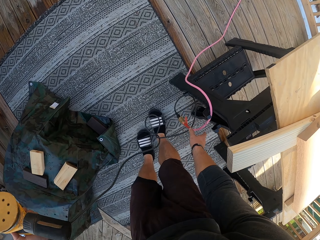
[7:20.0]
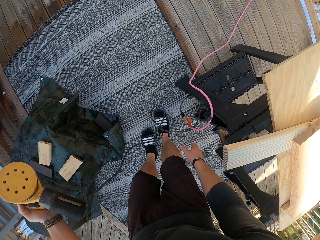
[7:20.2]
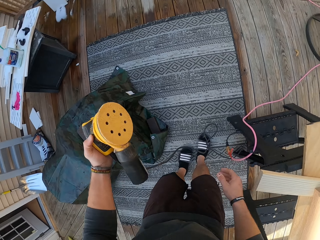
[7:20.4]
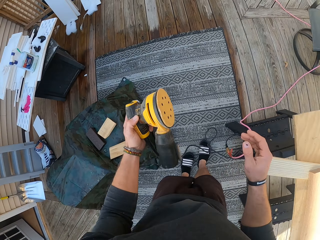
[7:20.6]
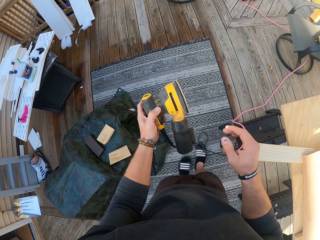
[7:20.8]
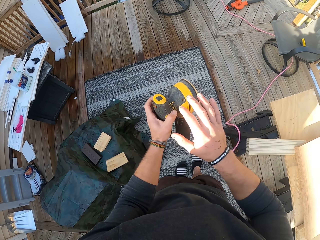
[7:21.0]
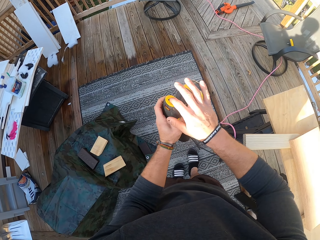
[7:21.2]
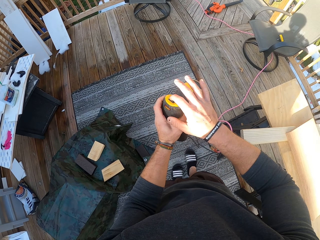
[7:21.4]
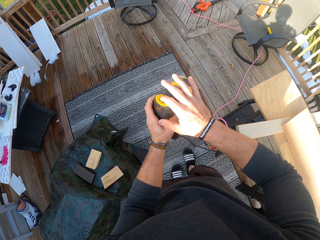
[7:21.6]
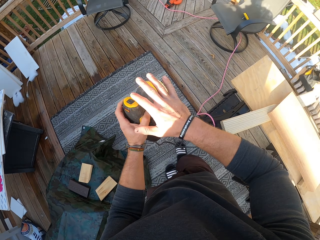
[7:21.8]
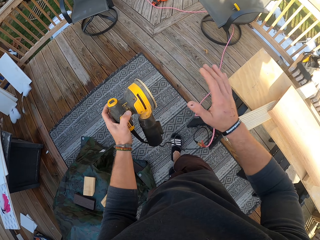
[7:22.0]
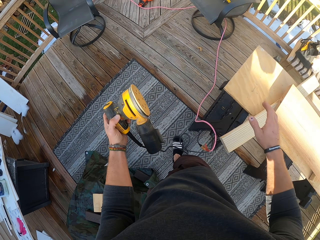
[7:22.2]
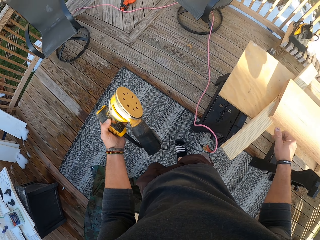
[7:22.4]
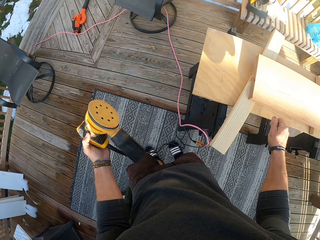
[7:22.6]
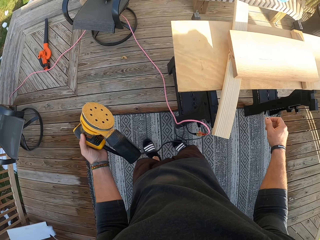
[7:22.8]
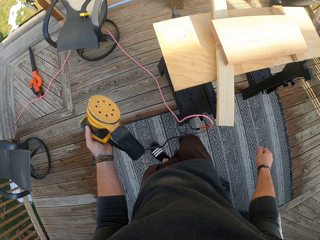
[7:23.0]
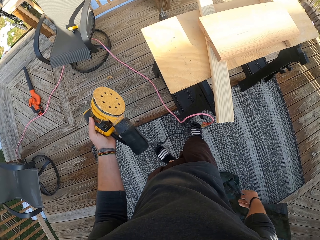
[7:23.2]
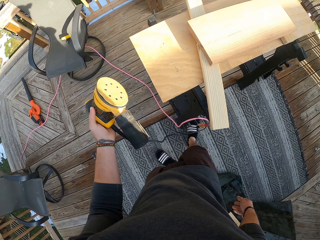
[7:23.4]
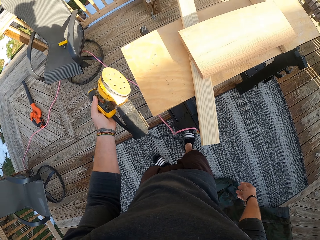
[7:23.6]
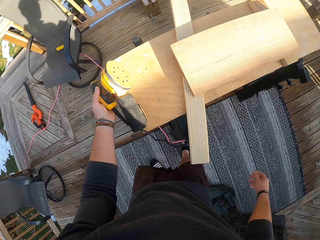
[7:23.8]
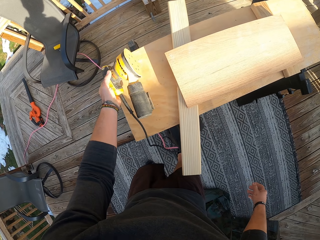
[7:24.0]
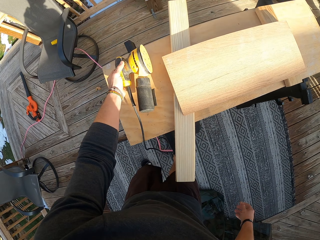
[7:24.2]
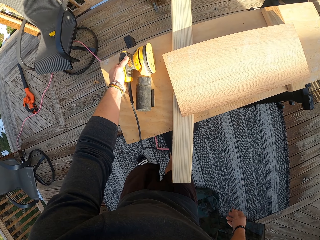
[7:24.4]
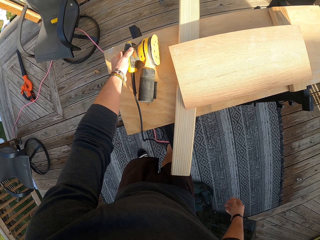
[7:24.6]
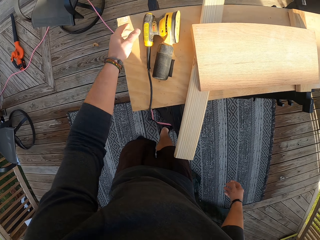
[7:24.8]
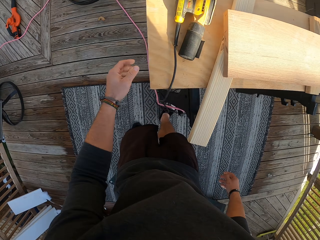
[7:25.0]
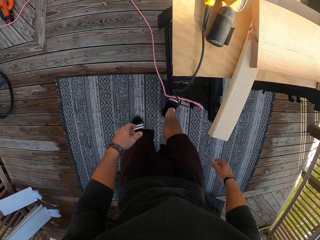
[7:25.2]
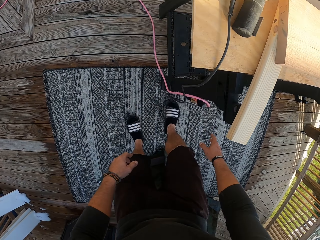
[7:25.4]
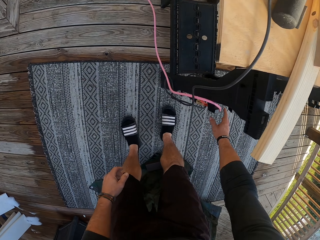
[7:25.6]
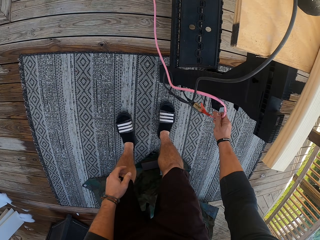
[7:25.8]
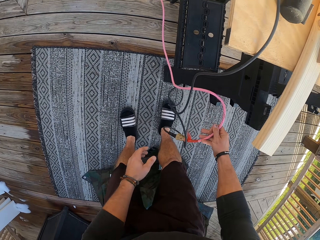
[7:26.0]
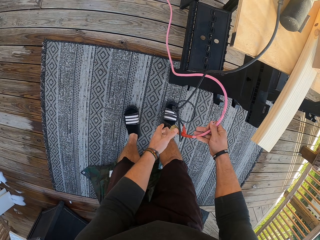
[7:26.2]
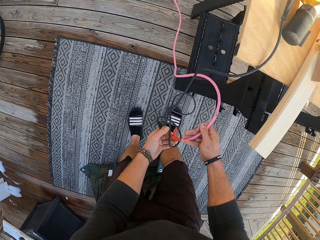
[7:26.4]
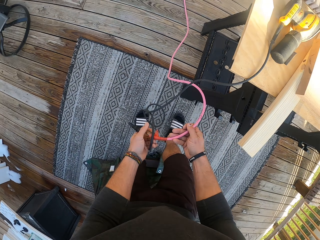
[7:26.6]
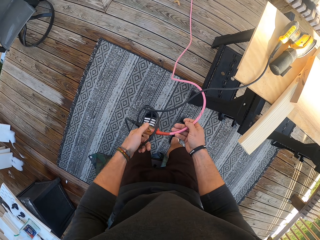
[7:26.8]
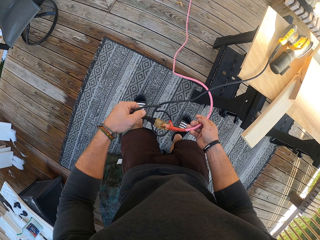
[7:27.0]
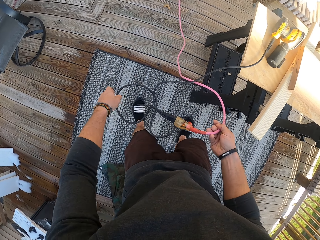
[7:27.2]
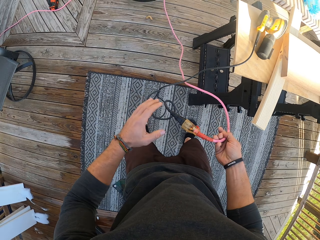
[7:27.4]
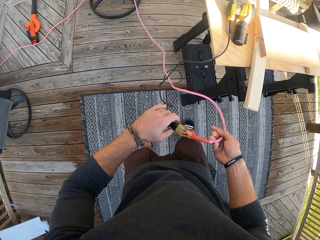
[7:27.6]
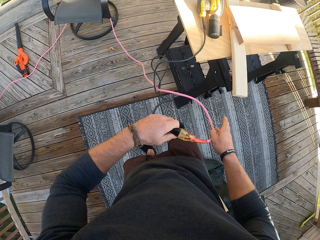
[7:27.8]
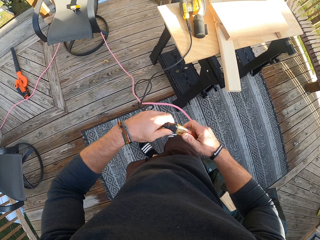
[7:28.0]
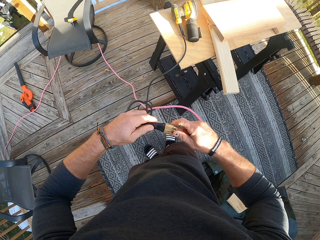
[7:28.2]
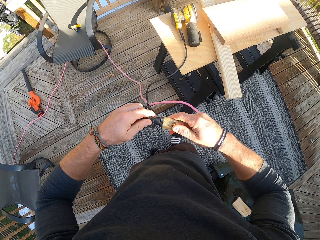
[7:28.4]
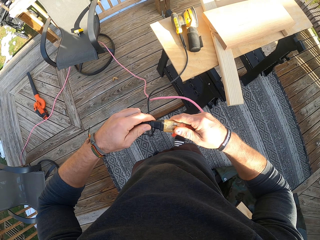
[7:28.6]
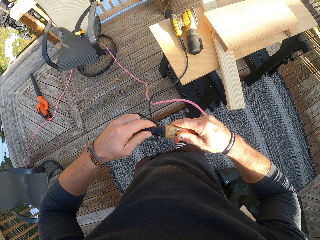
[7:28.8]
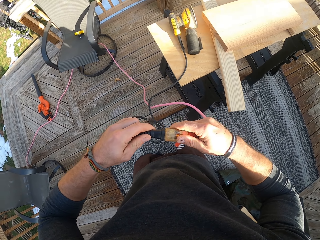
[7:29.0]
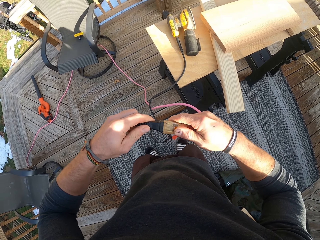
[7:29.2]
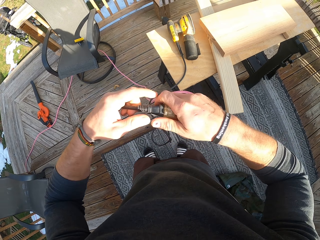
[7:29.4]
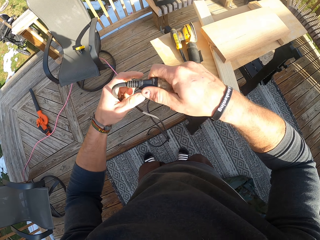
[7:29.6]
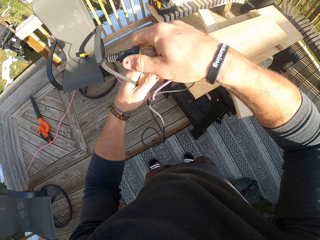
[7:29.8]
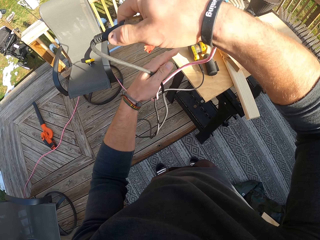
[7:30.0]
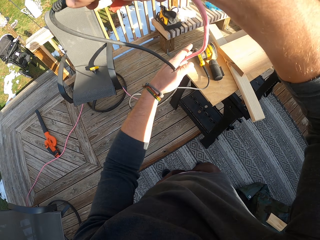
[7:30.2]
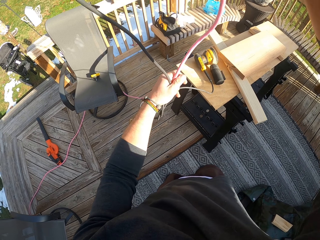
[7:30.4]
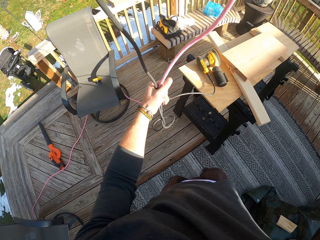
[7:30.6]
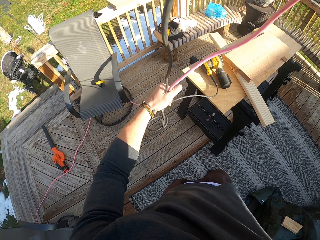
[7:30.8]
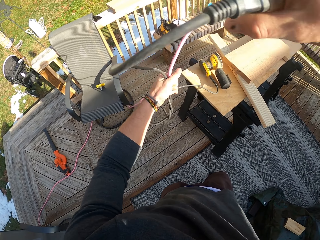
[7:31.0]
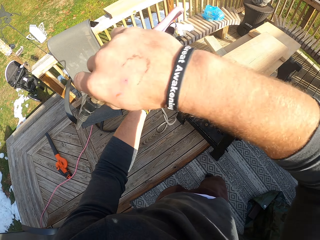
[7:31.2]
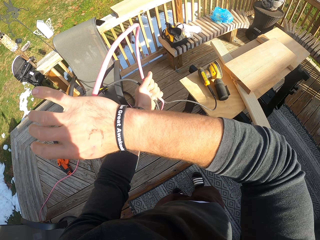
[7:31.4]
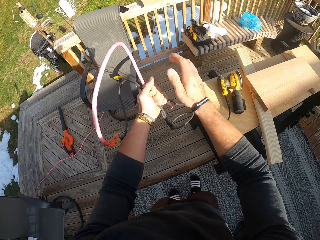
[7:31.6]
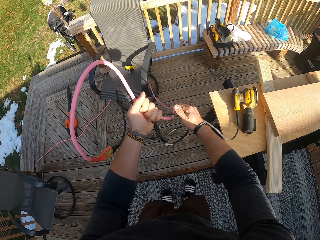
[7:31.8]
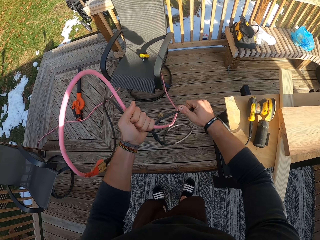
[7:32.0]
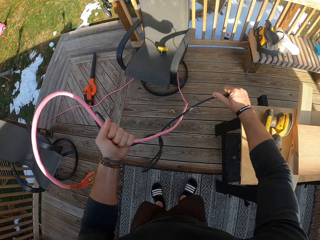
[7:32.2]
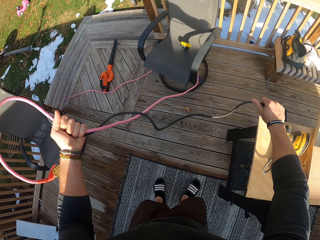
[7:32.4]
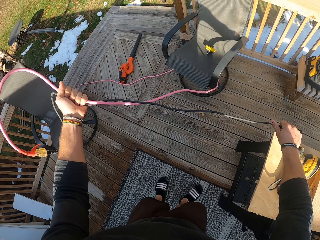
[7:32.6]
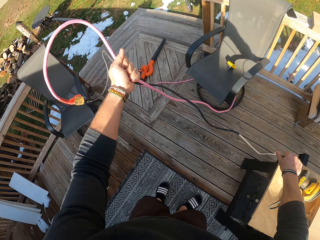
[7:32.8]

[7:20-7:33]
The camera wearer touches the cable. He presses the button in the sander with his right hand. He stops the sander. He places the sander on the table with his left hand. He takes the wires at the leg of the table with his right hand. He folds the cable. He ties the wires together with his hands.

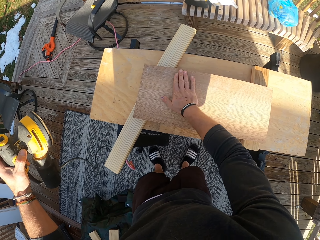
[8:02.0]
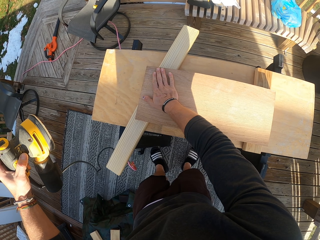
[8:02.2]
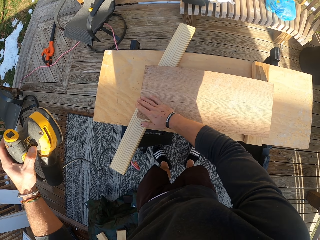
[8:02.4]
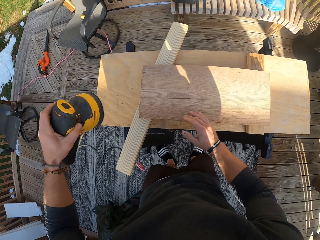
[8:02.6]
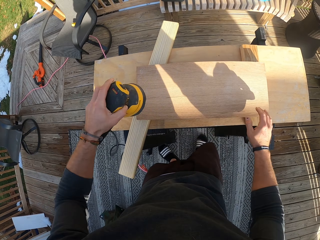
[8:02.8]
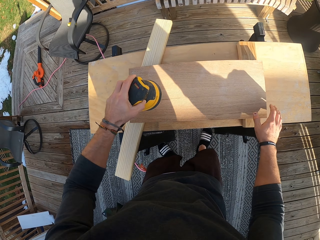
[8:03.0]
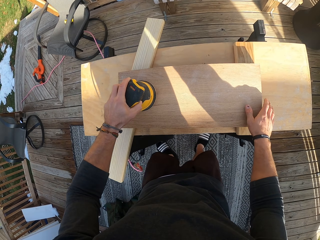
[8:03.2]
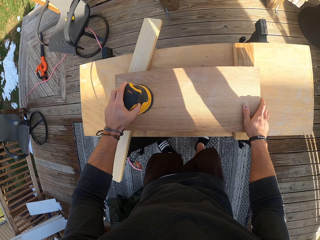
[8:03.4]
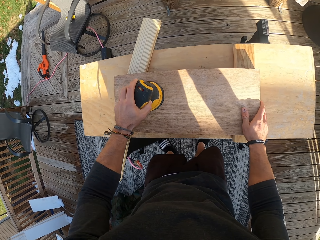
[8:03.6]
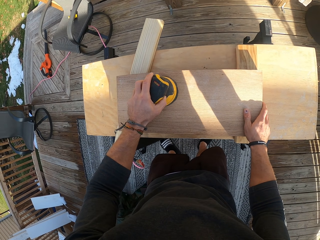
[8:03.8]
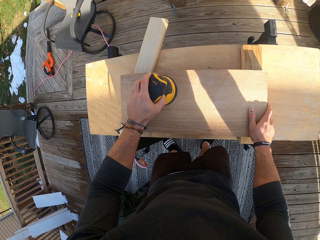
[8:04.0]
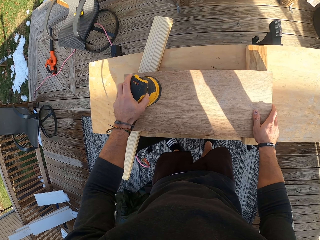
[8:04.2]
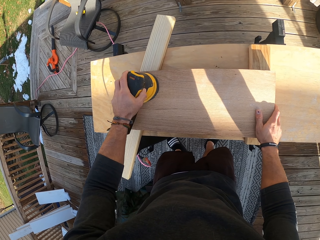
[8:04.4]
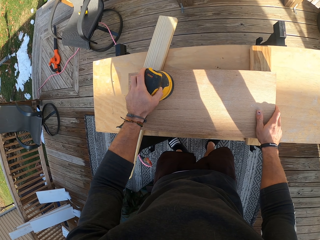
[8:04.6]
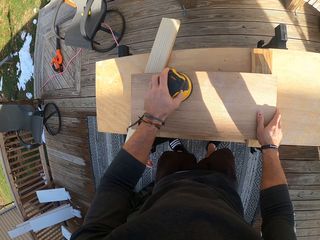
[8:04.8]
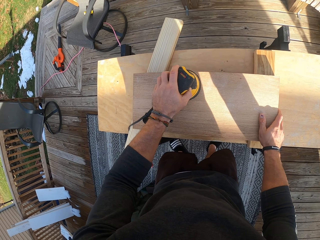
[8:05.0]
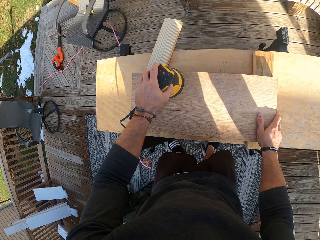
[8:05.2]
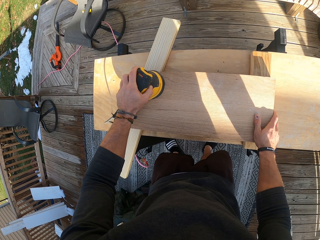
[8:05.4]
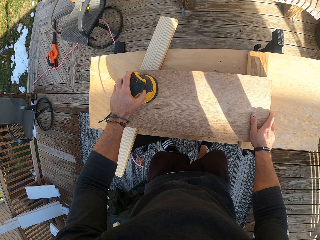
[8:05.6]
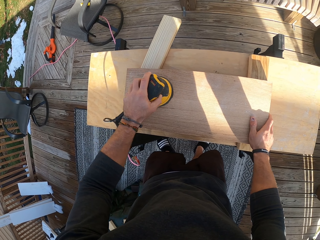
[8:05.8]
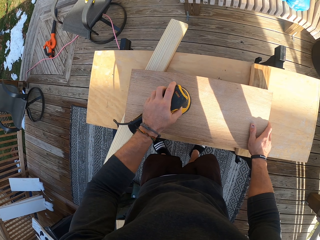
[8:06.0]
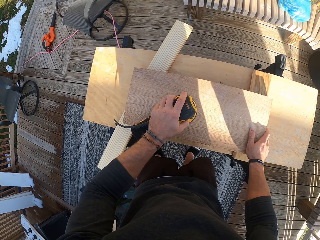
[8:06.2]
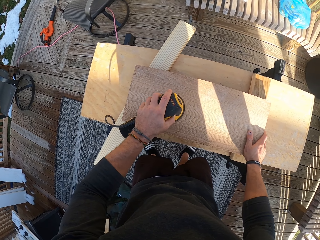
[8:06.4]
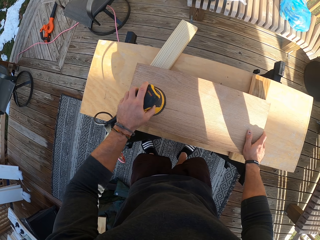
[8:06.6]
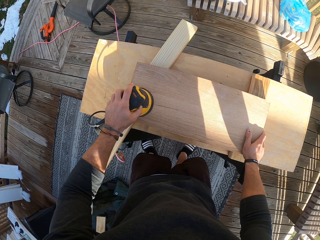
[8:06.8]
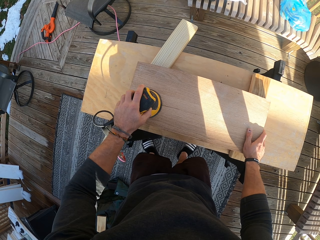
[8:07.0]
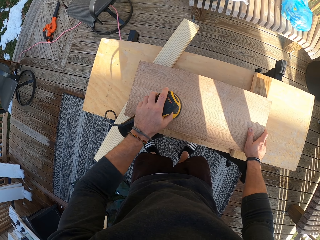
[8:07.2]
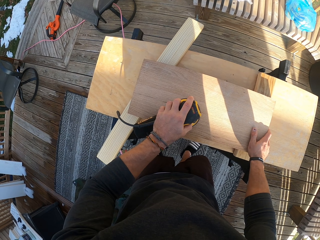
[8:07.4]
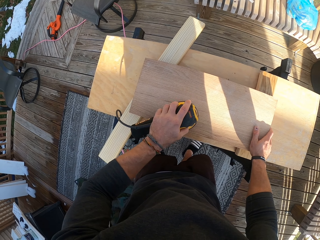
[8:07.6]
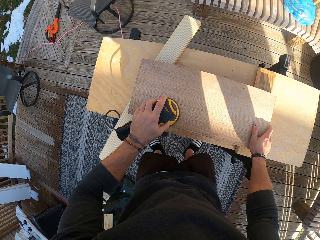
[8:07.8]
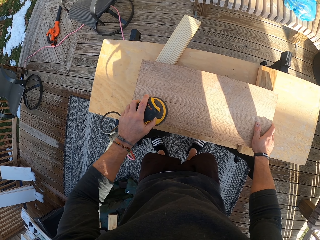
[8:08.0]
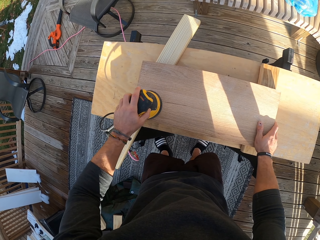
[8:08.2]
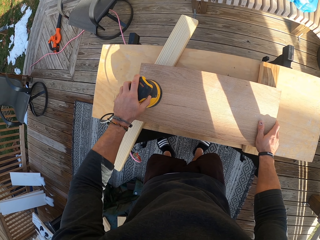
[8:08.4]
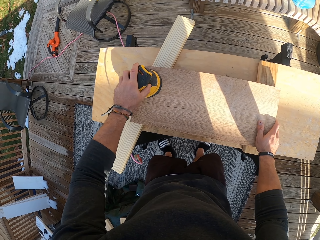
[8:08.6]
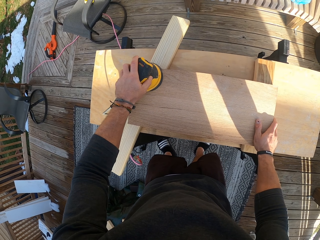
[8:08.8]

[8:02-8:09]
The camera wearer sands the plank with the sander in his left hand.

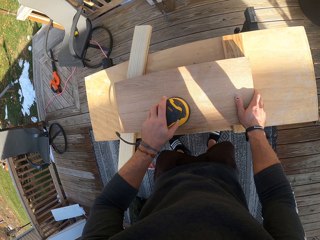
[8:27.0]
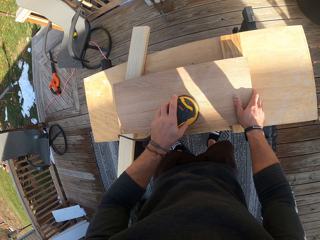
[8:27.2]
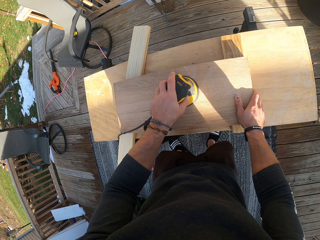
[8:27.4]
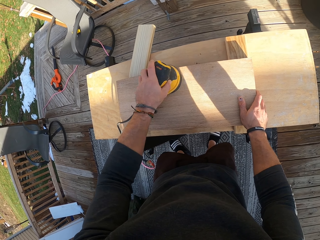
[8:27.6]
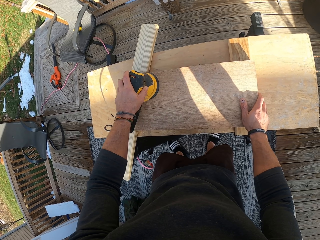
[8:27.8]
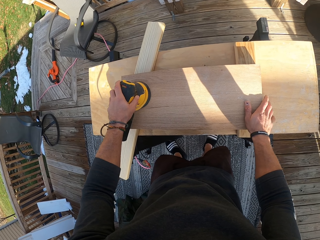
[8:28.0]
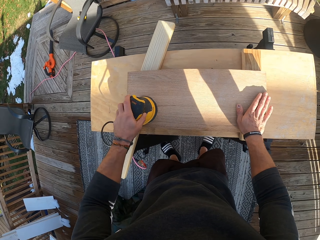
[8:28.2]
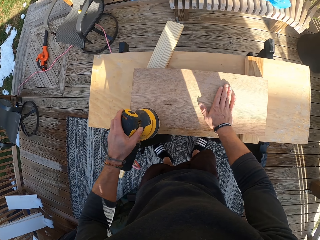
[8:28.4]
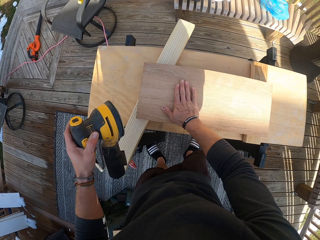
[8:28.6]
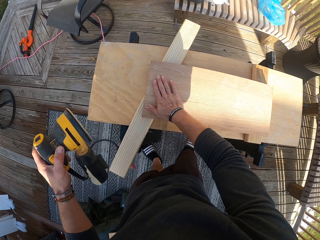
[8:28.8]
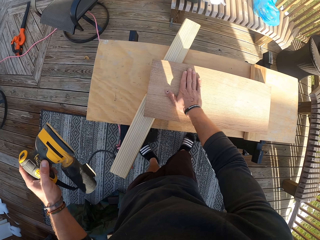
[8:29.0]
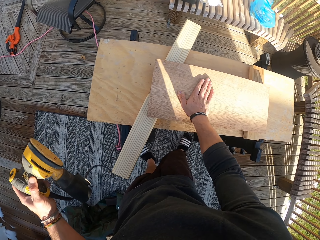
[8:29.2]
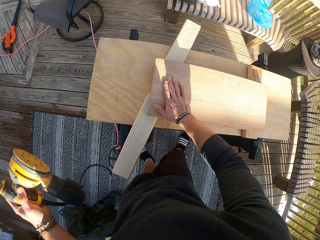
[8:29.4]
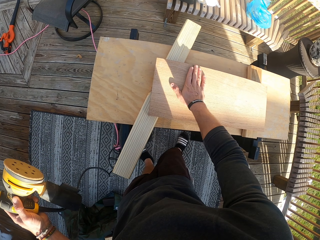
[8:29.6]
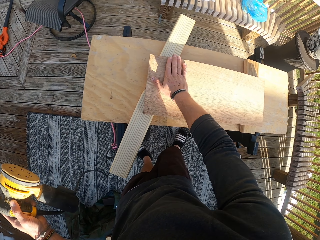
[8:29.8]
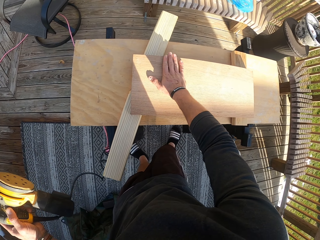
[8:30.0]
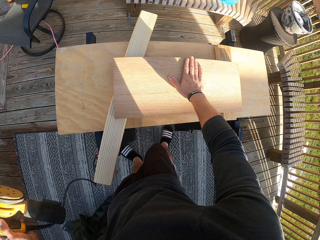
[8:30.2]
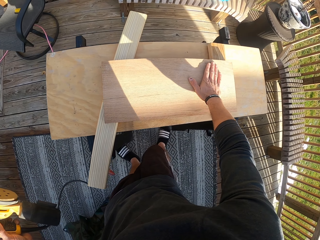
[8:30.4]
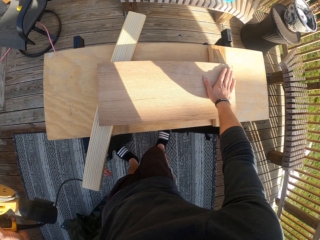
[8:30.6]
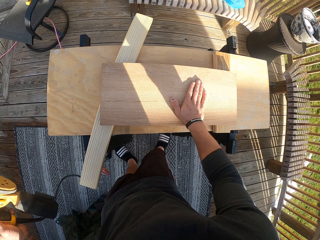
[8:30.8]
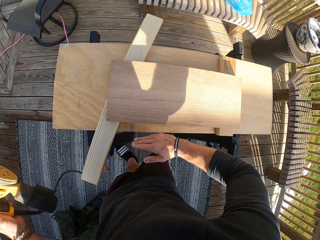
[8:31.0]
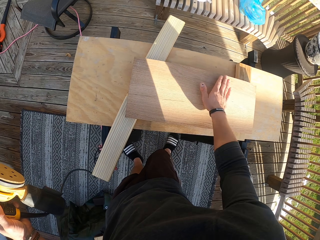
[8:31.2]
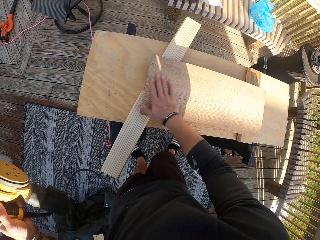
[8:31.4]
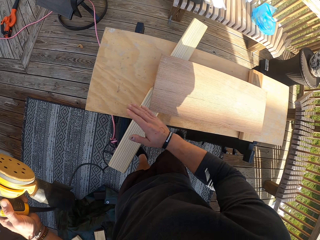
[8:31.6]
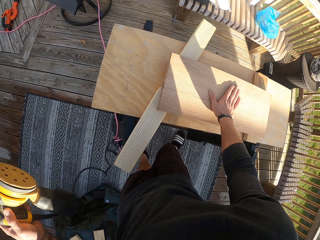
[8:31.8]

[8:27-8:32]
The camera wearer sweeps the surface of the plank with his right hand.
